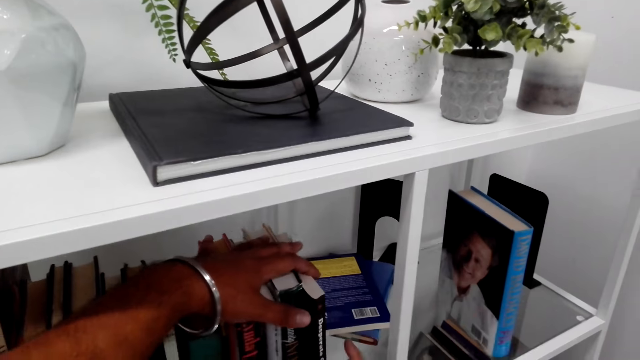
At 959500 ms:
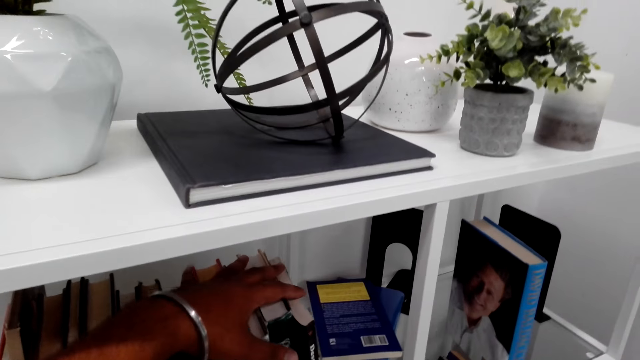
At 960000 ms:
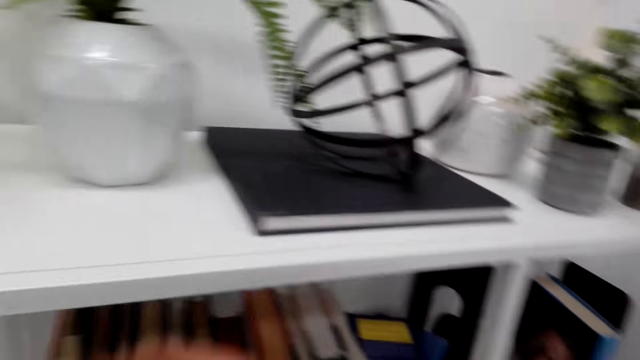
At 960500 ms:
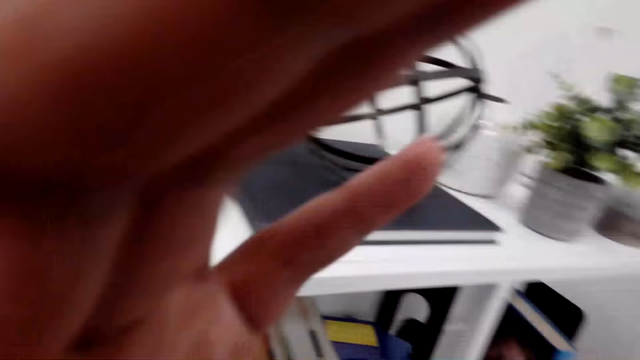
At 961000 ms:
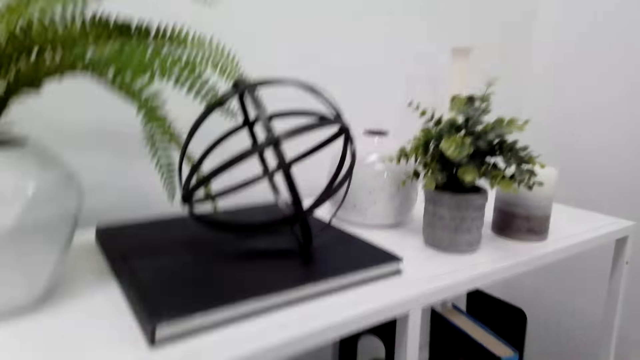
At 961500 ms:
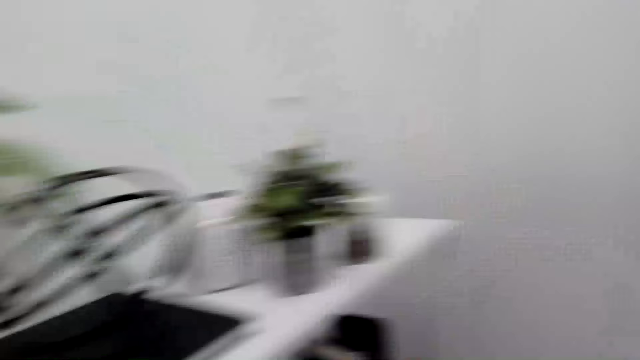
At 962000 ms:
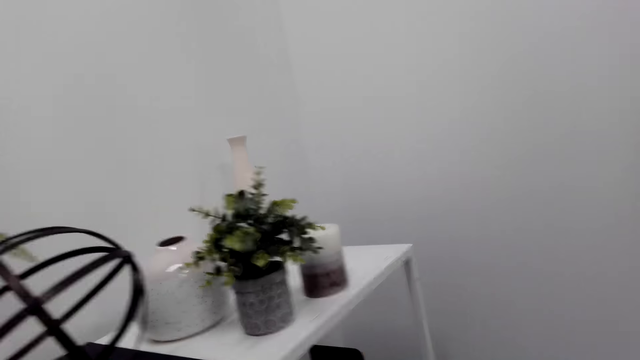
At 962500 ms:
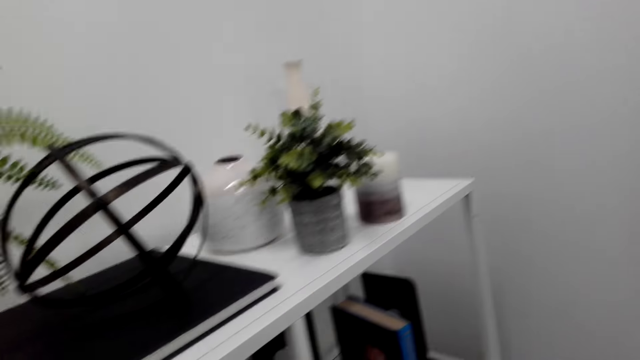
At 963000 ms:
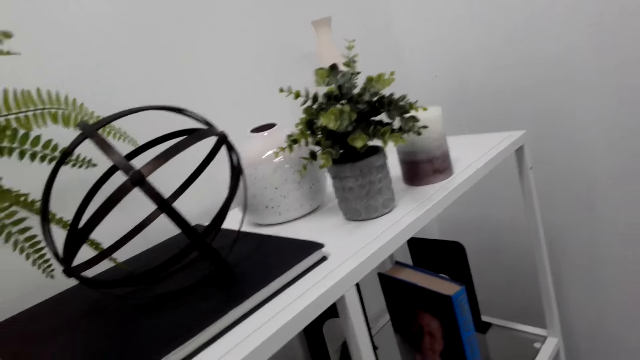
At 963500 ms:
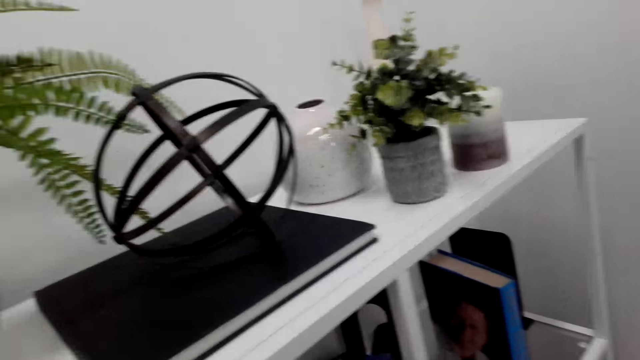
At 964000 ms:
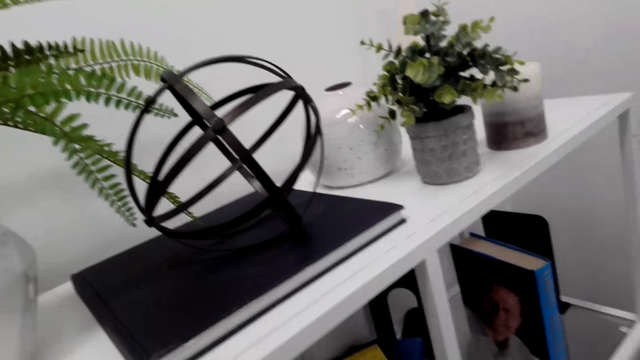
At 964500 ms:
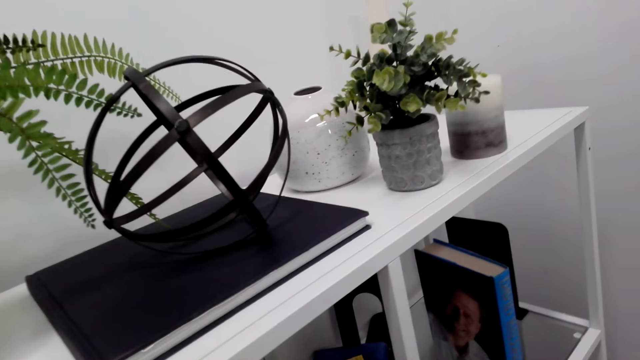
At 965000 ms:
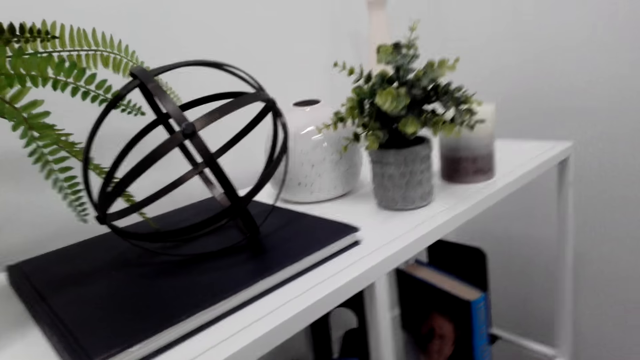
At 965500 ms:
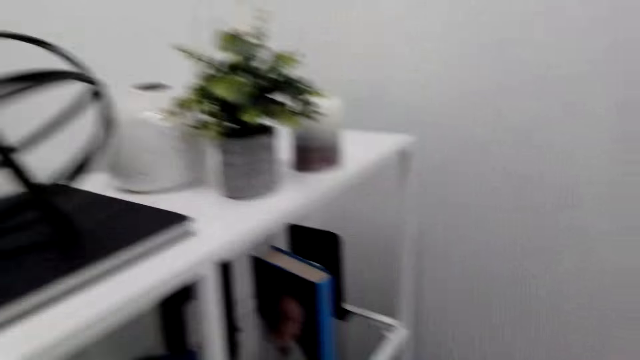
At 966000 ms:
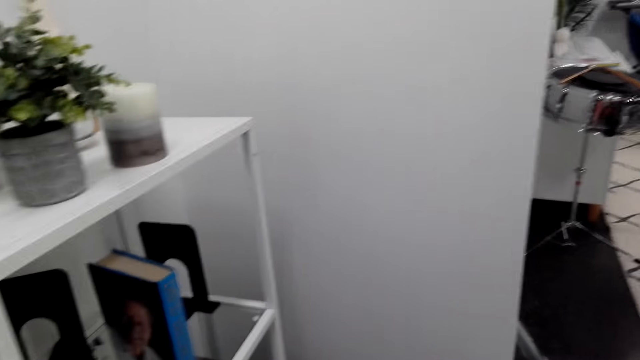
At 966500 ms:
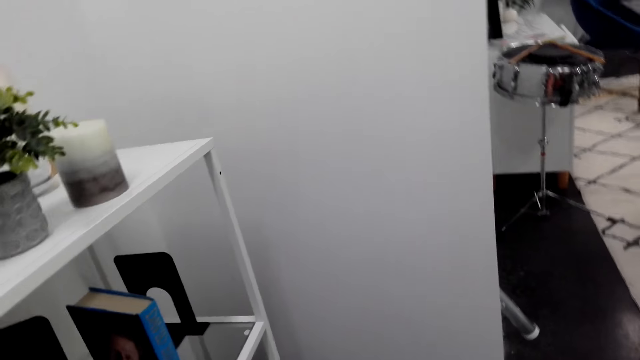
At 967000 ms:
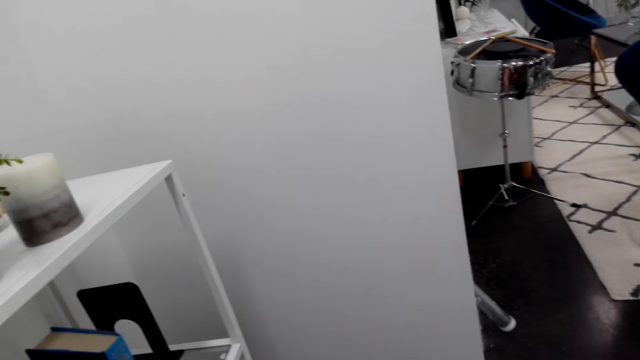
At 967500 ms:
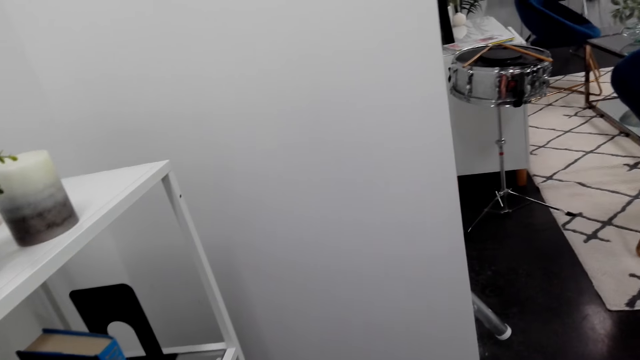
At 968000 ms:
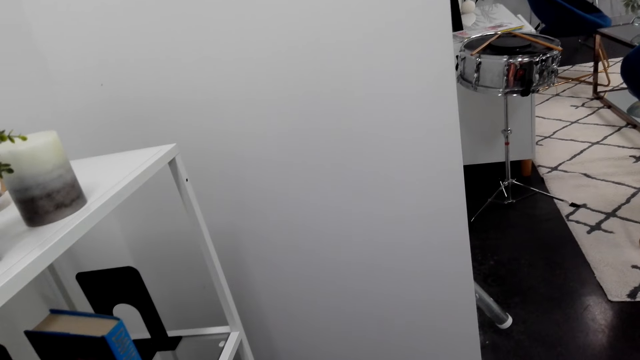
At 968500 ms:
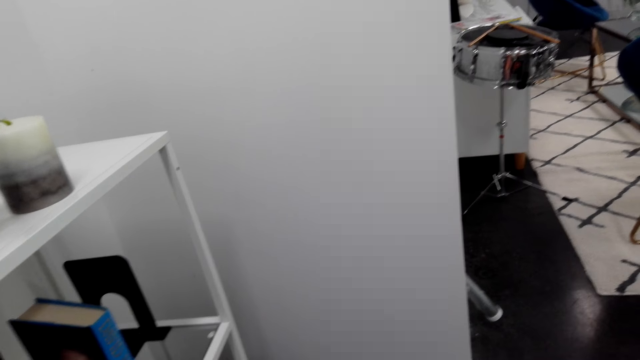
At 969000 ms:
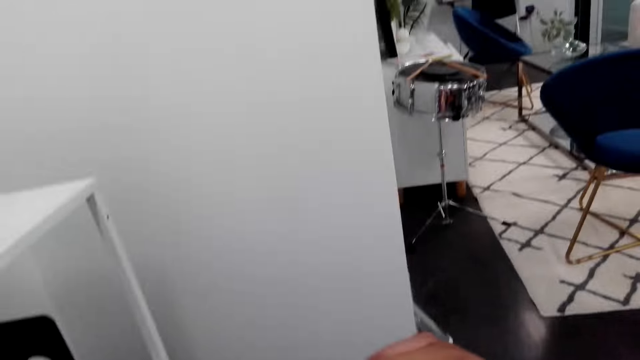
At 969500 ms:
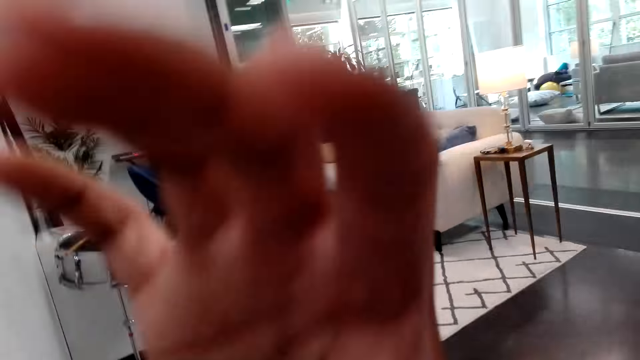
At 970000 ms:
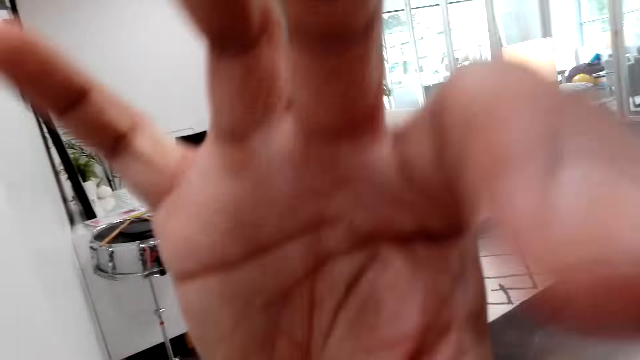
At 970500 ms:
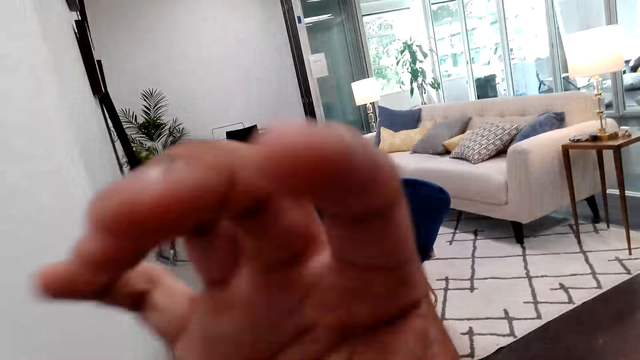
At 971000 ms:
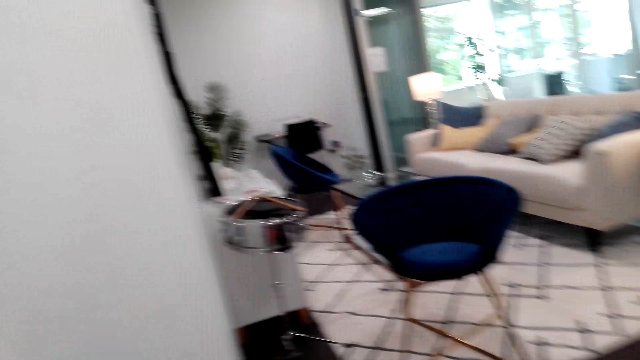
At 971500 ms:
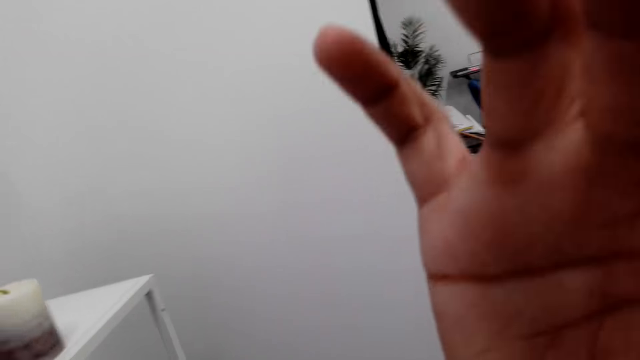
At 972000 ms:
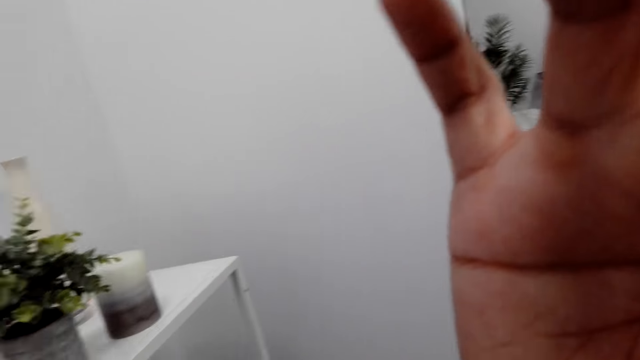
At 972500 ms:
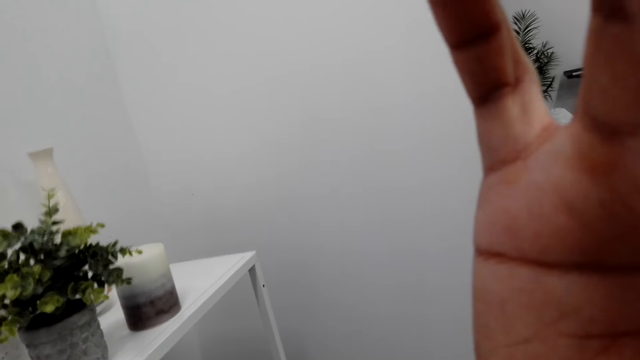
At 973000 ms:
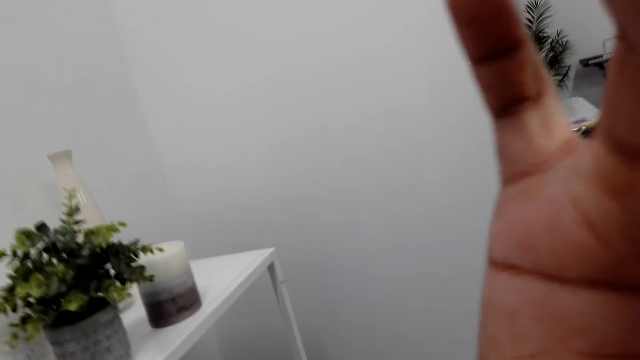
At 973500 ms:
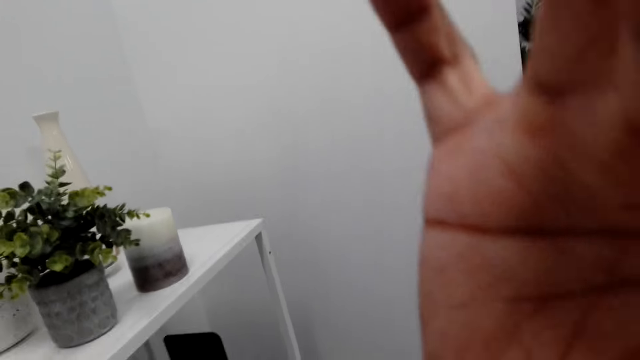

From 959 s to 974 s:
The camera wearer adjusts the camera. They arrange the books on the book shelf. They adjust the camera.

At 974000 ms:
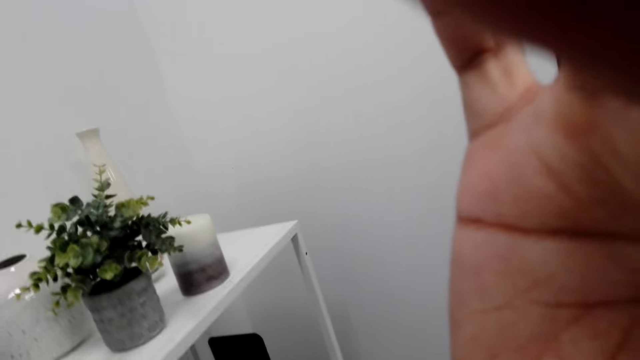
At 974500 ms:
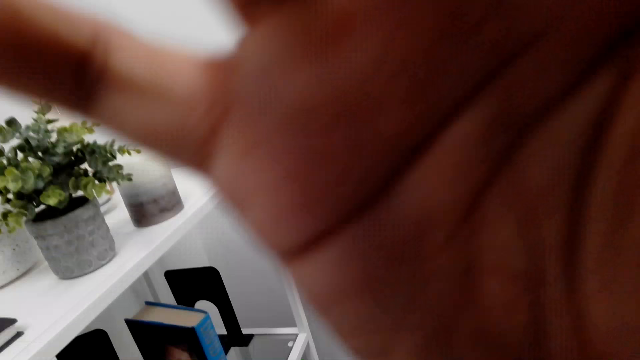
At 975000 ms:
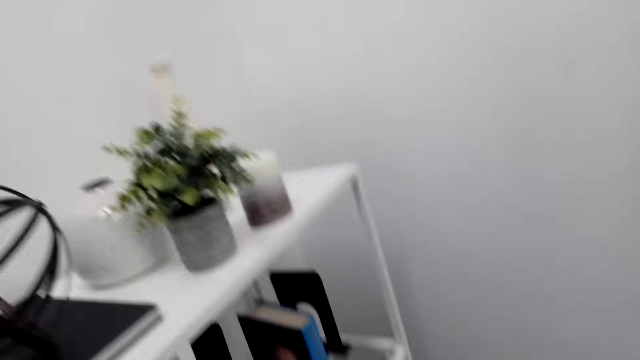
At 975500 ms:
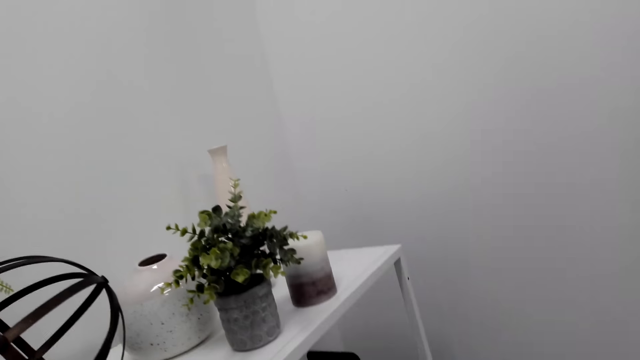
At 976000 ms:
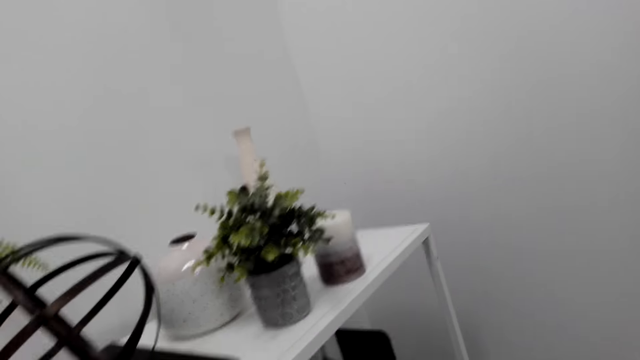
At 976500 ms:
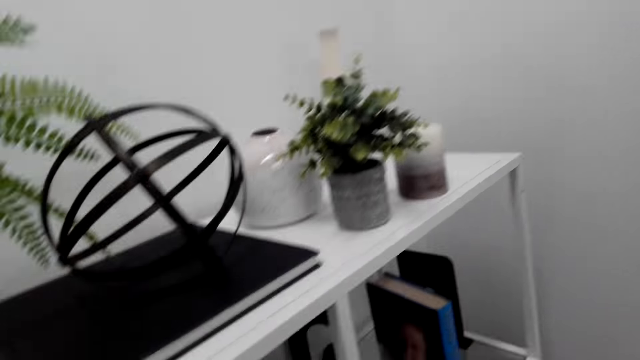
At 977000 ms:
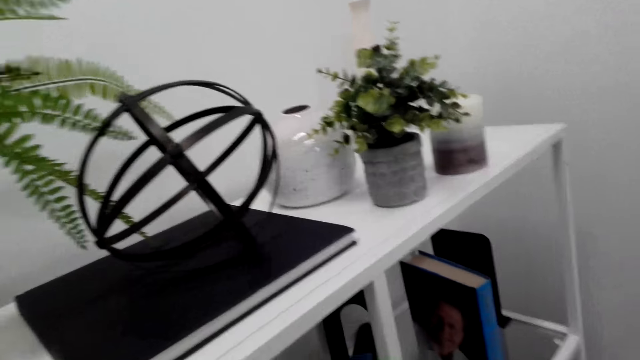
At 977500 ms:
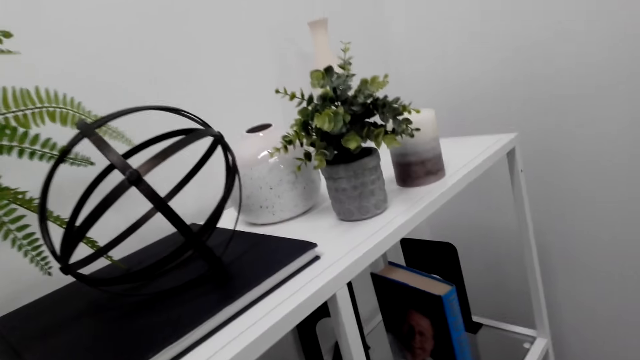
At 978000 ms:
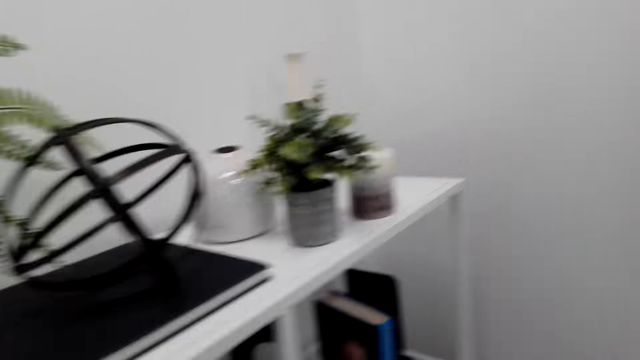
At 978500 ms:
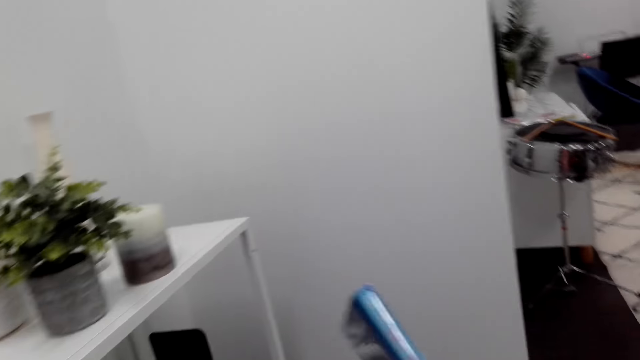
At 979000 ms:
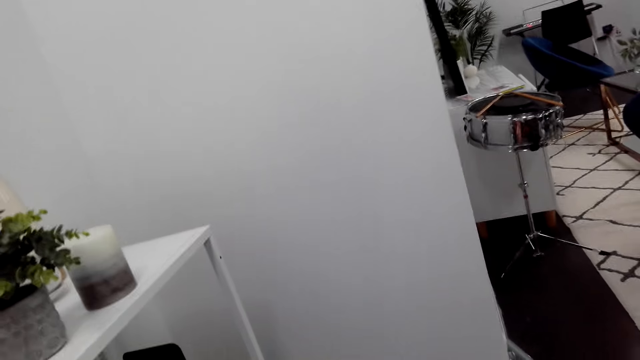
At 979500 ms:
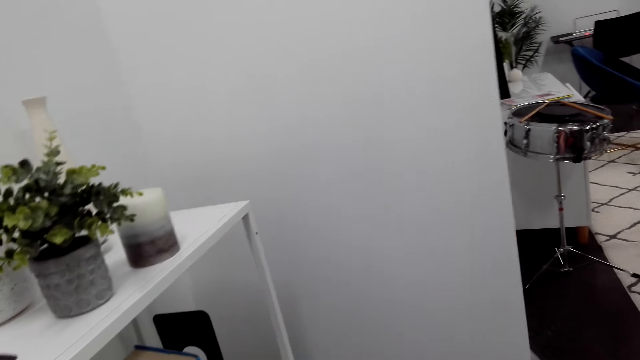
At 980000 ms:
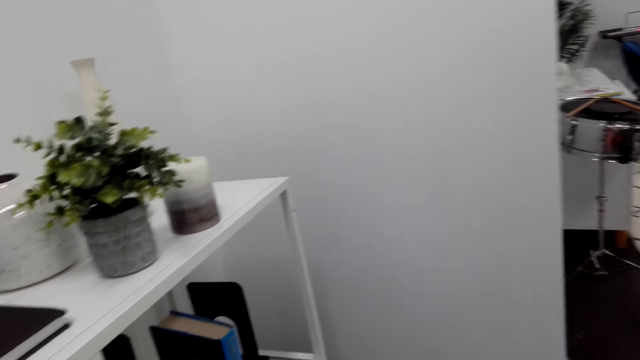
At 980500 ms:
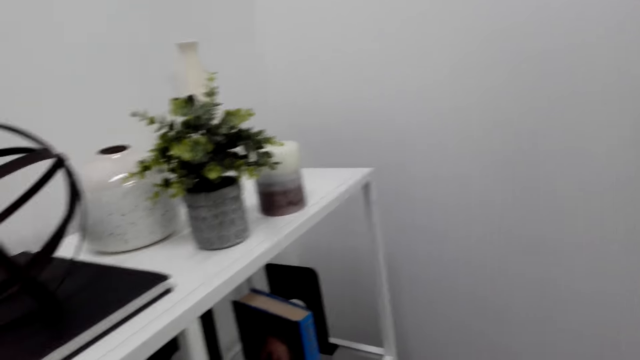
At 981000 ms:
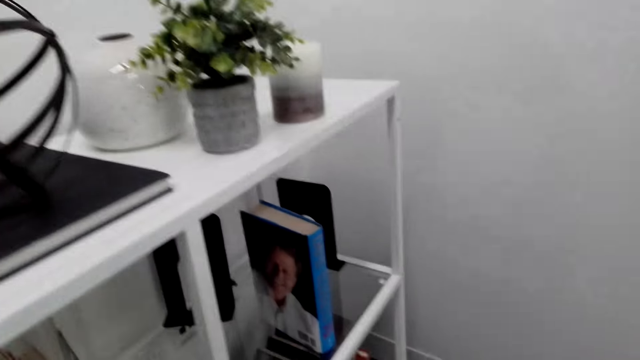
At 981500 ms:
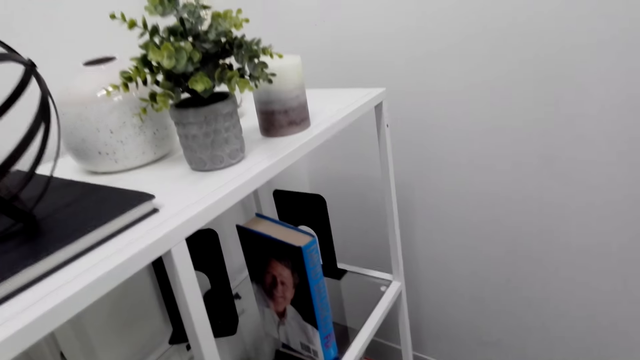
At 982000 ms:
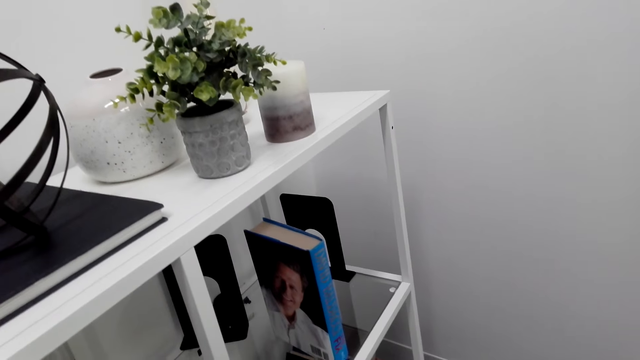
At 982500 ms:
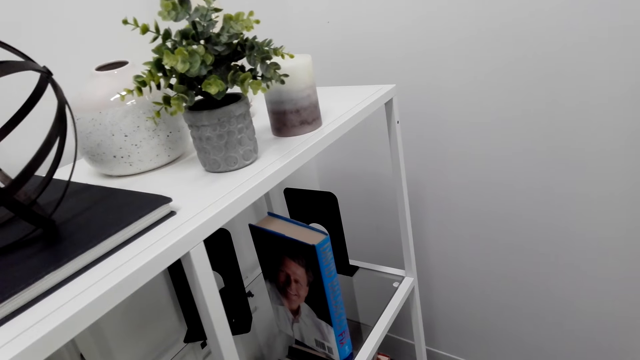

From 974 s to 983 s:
The camera wearer arranges the books on the book shelf.
